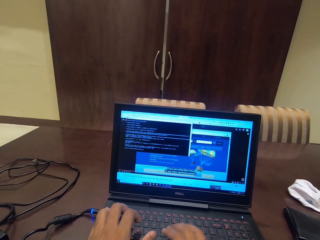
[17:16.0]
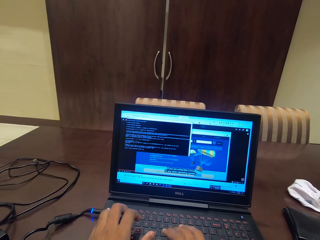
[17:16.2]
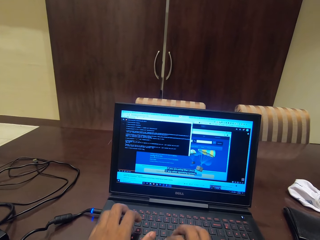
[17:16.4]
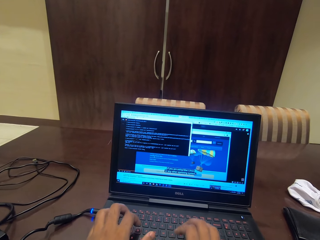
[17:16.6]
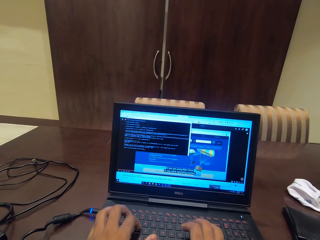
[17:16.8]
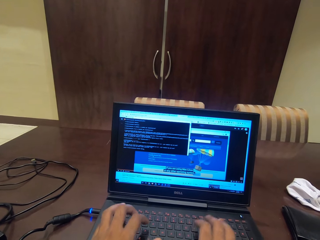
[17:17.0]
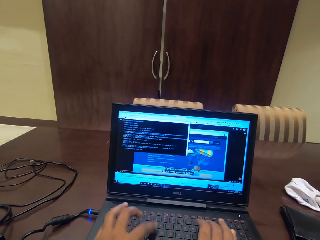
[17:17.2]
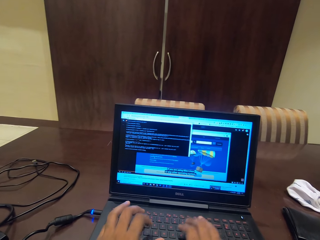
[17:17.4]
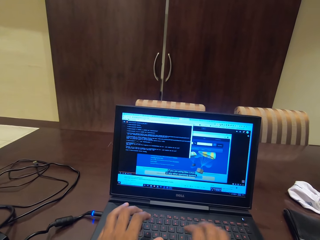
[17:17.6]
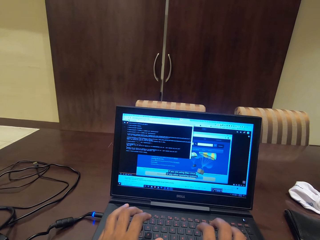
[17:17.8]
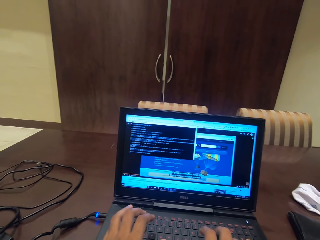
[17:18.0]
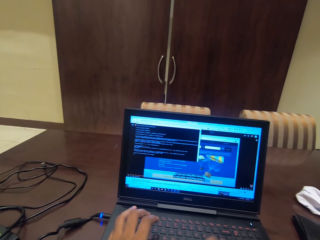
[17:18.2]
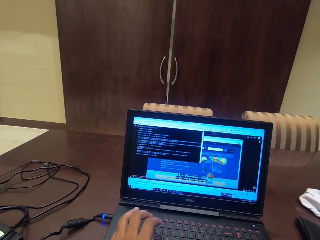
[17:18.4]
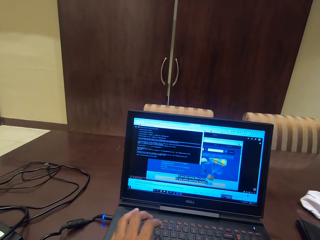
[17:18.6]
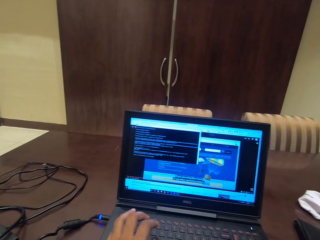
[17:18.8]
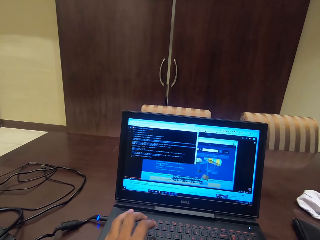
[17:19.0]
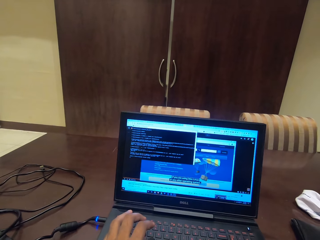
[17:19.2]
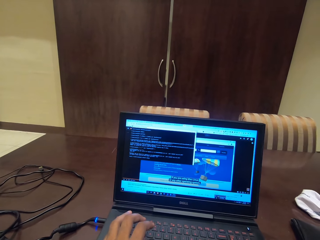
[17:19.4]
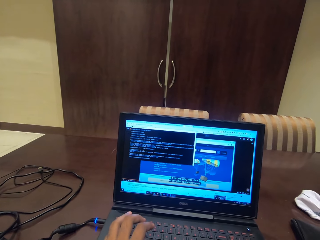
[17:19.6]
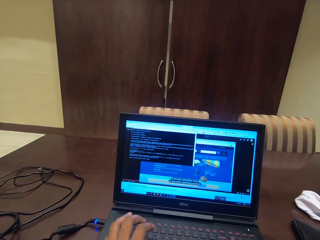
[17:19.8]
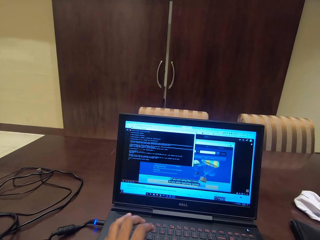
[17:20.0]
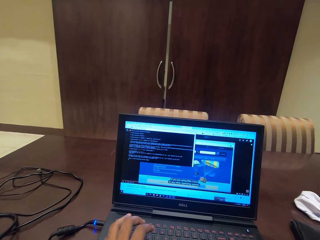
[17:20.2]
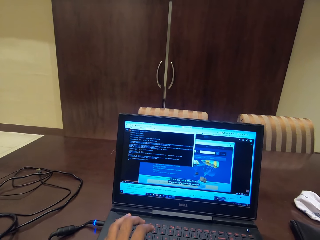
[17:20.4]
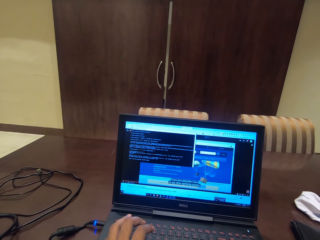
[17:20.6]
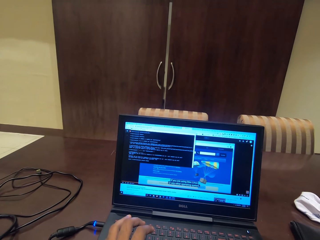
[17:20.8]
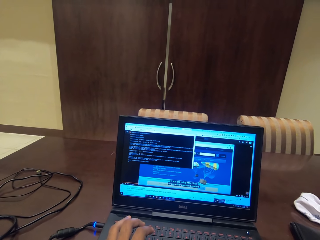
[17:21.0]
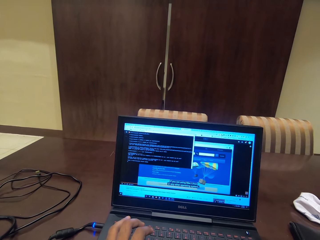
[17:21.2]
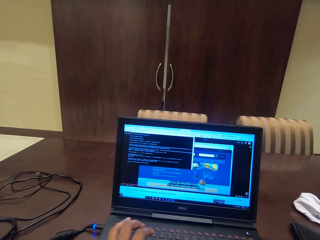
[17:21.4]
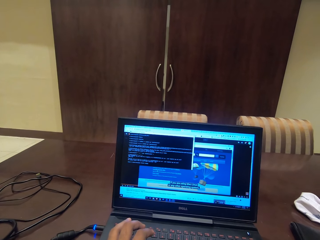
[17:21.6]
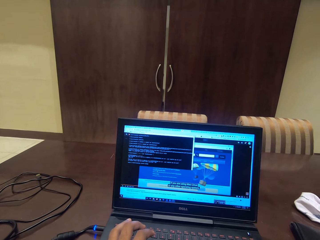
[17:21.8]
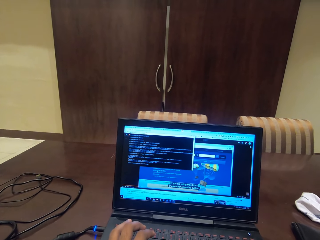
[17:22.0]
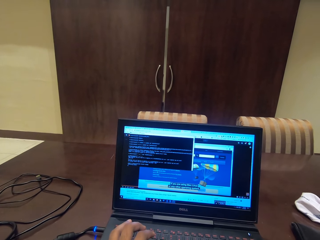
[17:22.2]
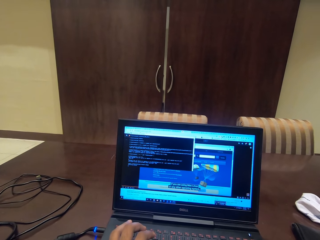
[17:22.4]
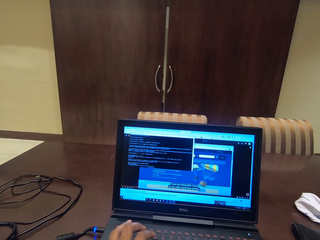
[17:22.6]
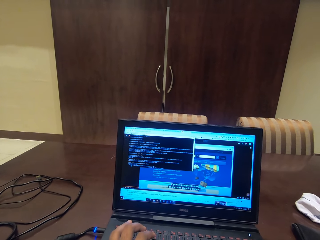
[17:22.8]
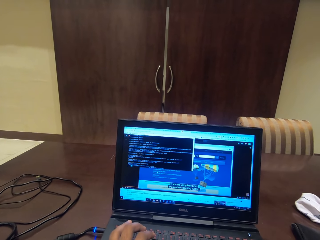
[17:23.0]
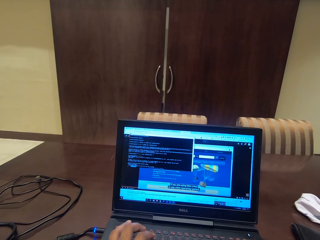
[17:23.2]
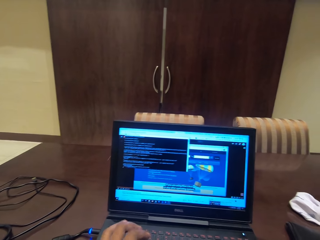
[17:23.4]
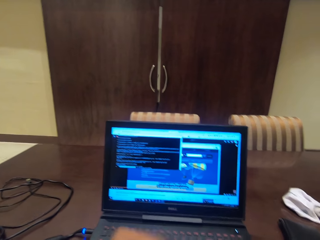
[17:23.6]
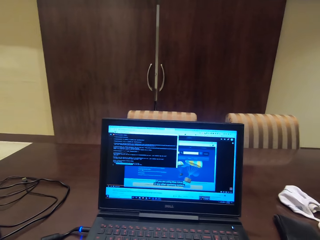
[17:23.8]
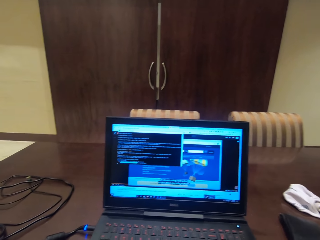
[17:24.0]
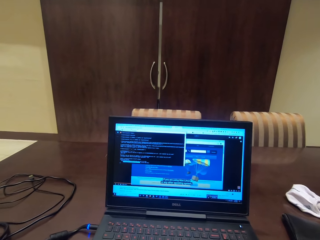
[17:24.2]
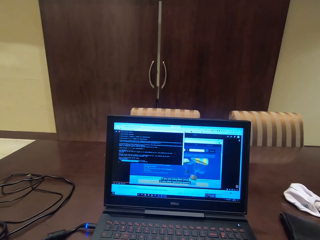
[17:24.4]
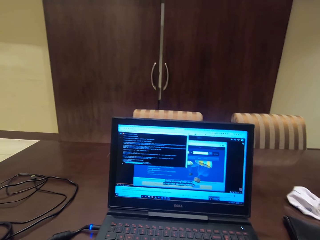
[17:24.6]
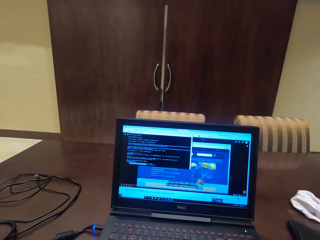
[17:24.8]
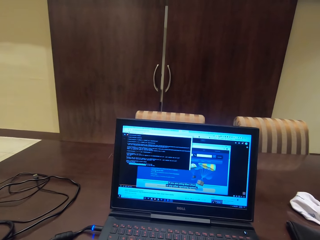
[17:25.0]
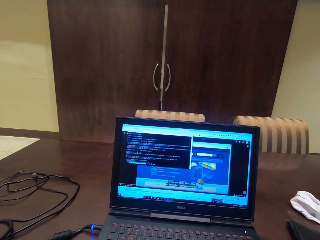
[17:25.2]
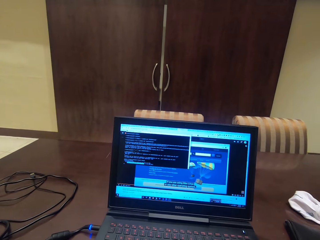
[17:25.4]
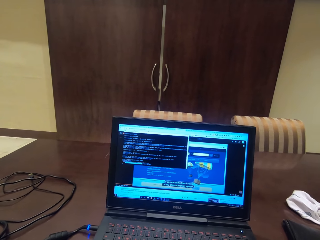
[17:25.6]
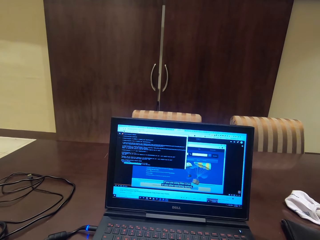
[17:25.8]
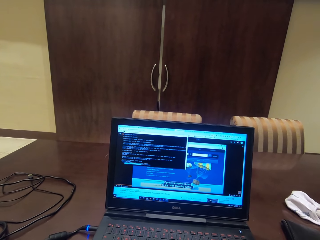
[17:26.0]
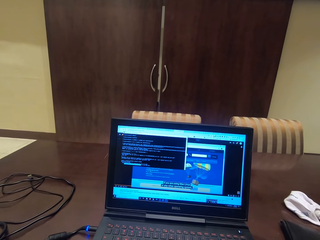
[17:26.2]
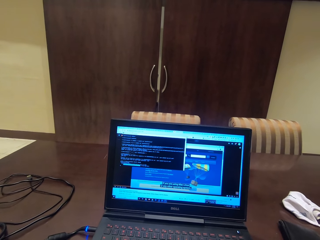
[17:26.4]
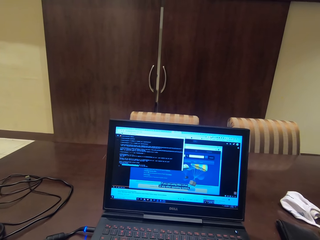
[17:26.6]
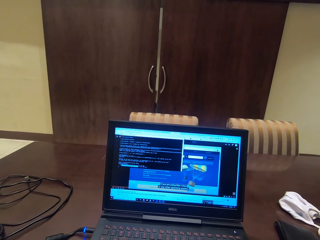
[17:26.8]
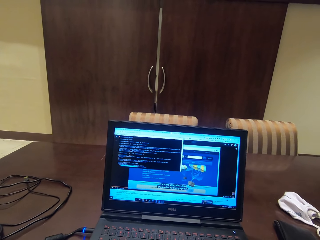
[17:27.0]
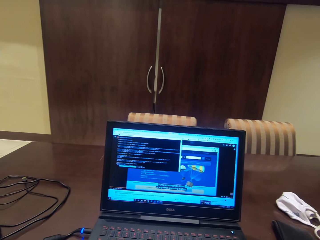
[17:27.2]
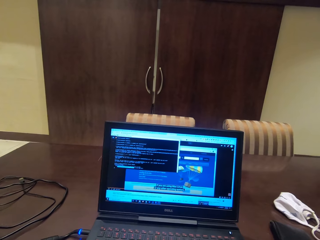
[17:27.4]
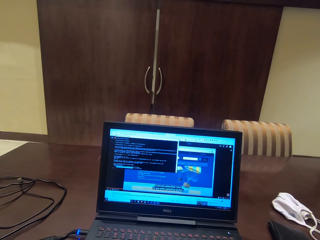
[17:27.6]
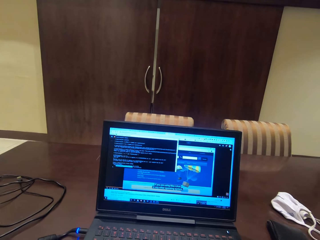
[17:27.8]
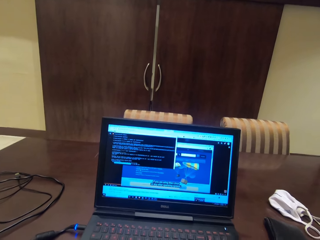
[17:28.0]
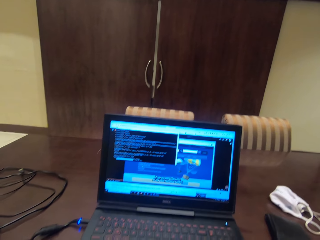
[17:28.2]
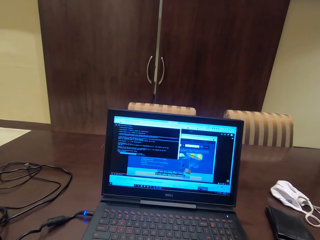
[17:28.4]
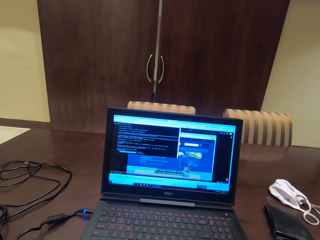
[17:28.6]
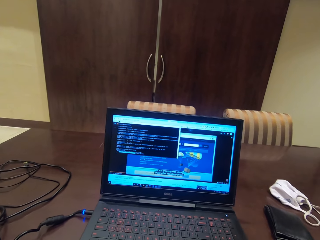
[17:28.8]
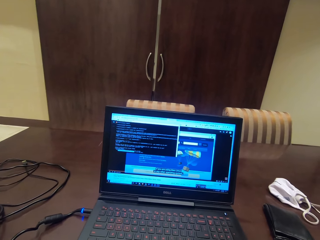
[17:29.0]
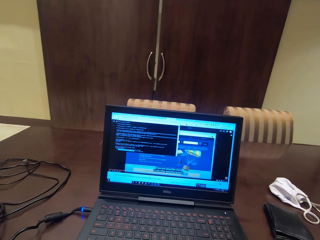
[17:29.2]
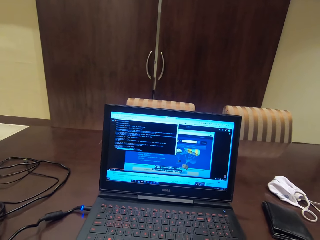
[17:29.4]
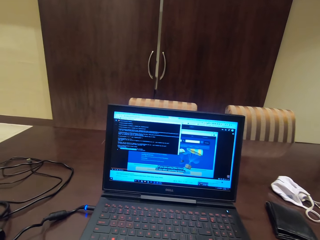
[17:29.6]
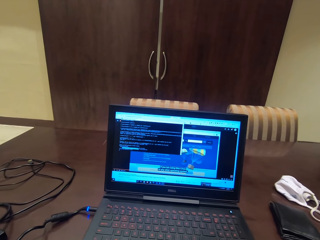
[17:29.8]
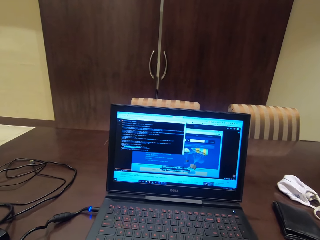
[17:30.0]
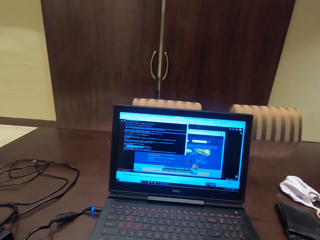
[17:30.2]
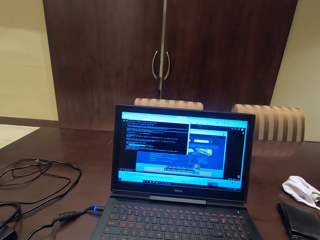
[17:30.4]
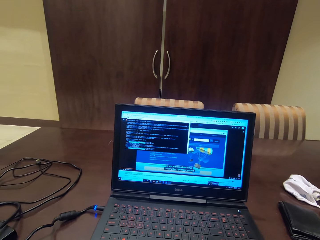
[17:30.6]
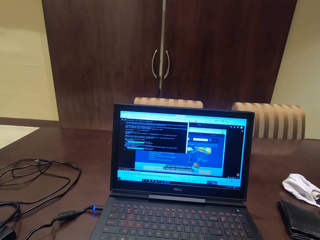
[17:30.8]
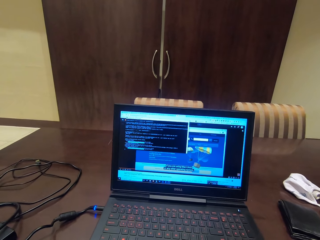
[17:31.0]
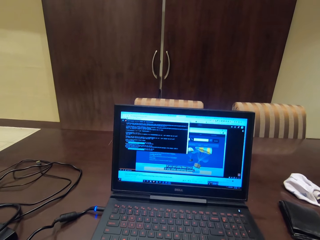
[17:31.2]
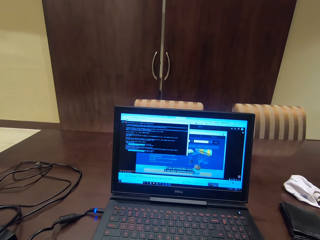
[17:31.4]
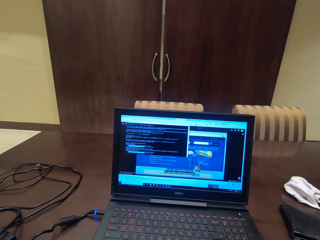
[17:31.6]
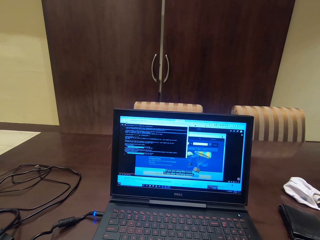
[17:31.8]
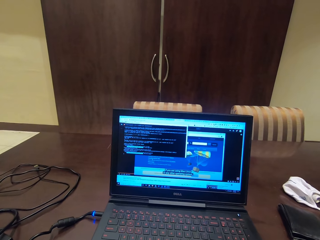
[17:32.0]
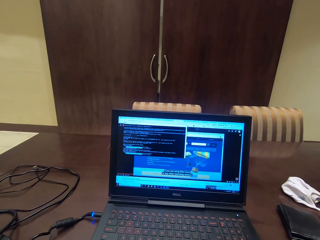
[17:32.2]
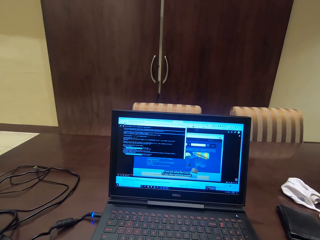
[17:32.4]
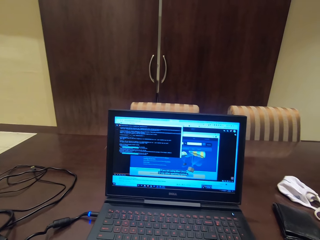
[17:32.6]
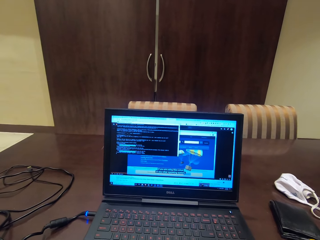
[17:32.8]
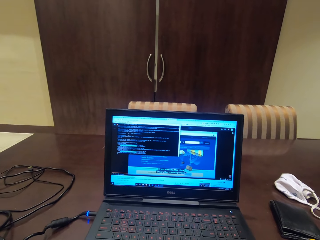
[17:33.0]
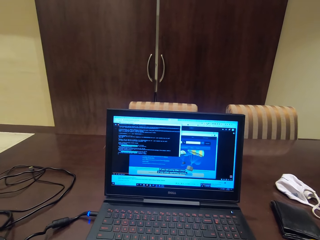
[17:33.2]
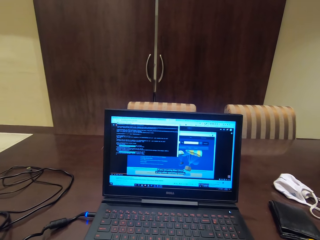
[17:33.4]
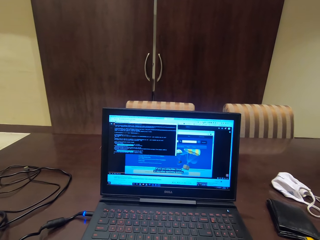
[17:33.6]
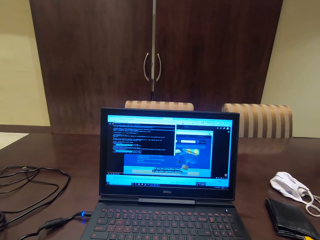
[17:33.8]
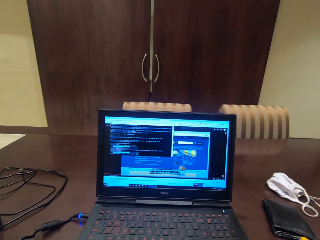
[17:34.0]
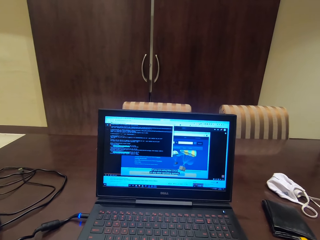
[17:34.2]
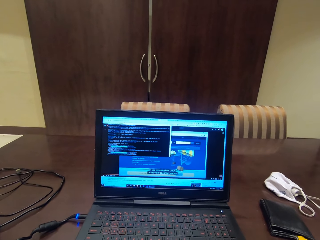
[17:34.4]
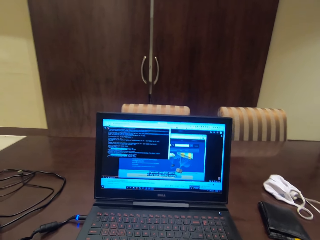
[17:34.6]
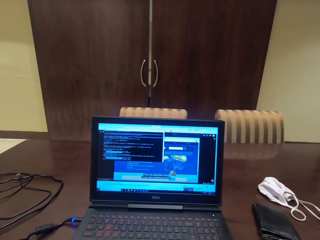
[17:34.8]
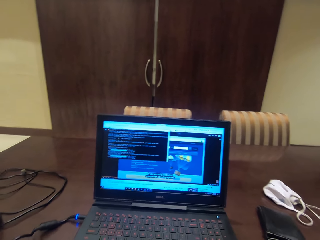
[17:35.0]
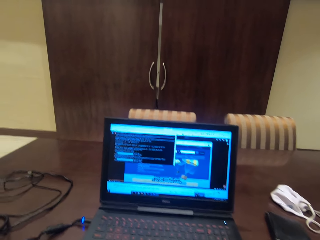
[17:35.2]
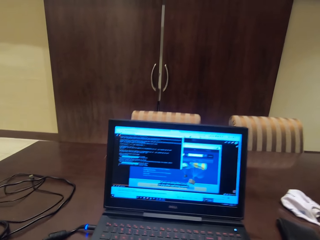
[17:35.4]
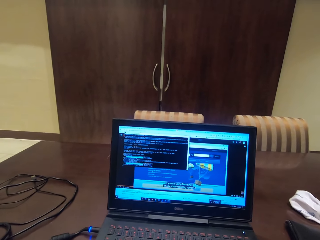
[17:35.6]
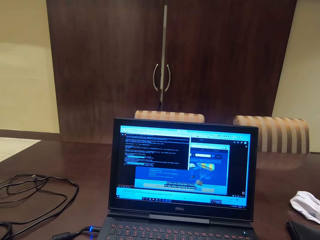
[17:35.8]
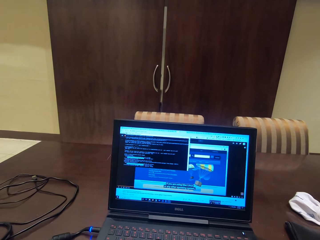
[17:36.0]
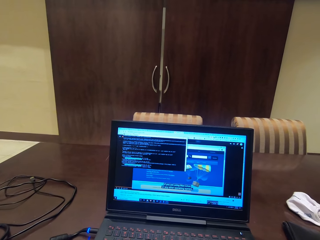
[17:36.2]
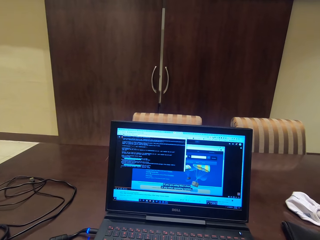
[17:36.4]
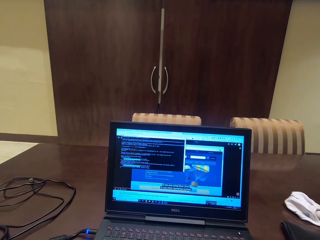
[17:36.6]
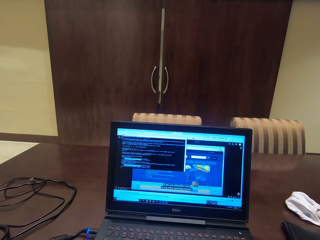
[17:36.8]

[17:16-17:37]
The camera wearer reads the notes in the laptop. They scroll the page in the laptop. They read the notes in the laptop.
